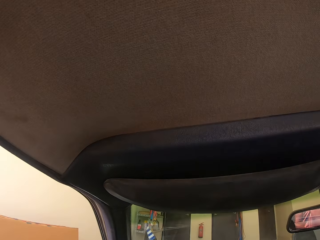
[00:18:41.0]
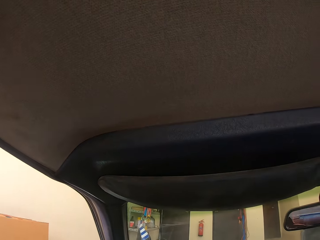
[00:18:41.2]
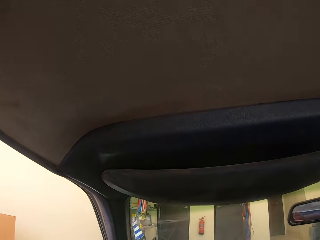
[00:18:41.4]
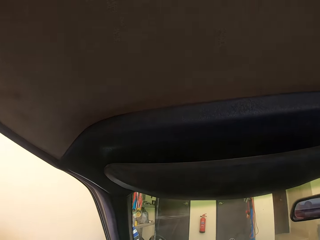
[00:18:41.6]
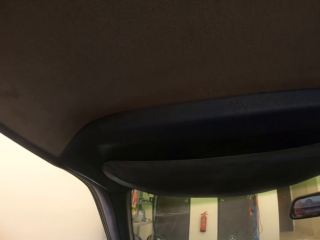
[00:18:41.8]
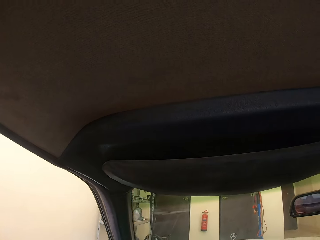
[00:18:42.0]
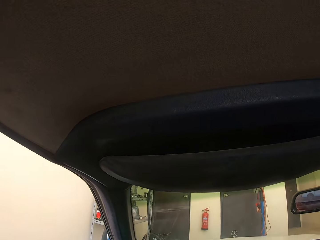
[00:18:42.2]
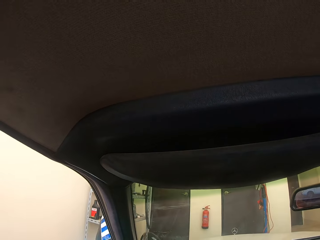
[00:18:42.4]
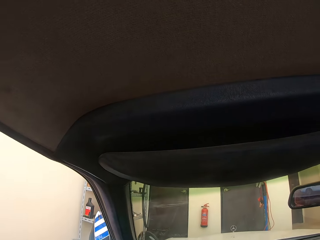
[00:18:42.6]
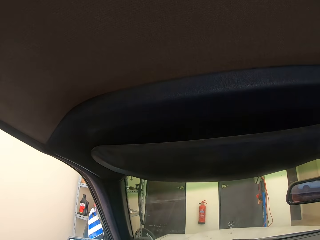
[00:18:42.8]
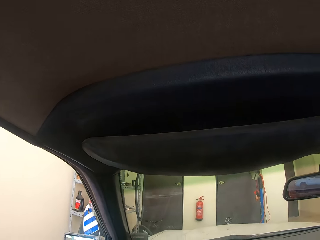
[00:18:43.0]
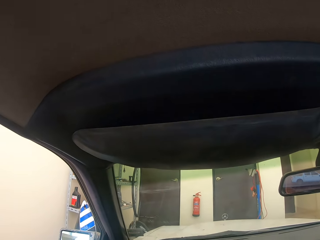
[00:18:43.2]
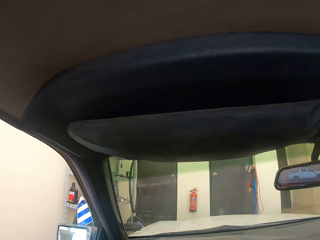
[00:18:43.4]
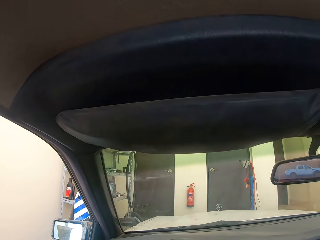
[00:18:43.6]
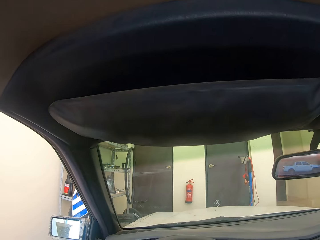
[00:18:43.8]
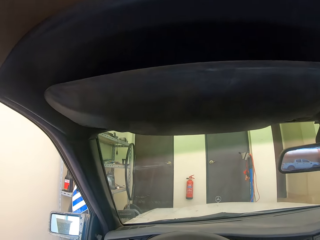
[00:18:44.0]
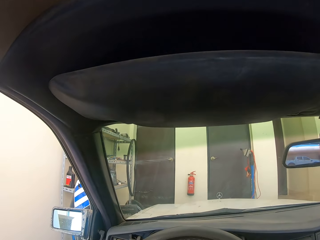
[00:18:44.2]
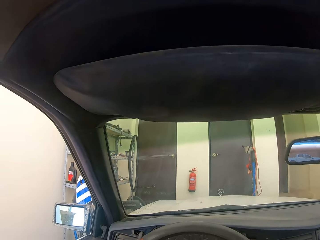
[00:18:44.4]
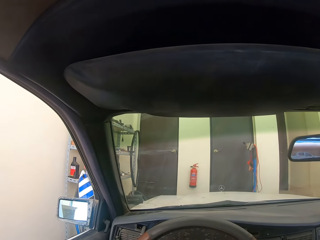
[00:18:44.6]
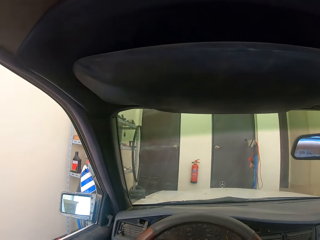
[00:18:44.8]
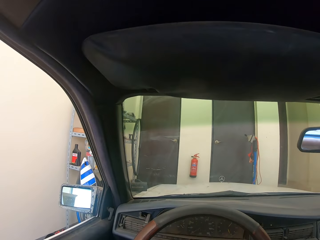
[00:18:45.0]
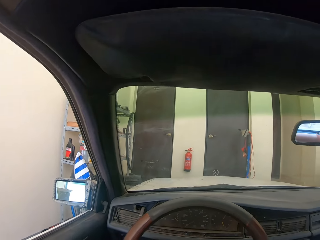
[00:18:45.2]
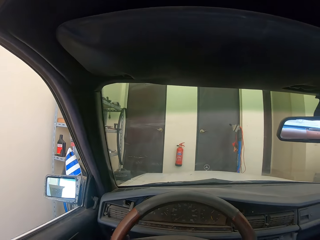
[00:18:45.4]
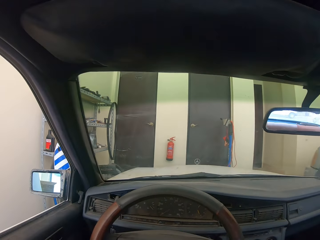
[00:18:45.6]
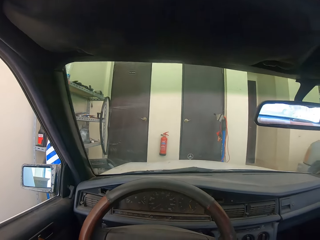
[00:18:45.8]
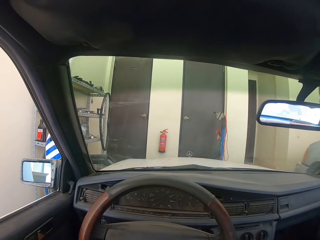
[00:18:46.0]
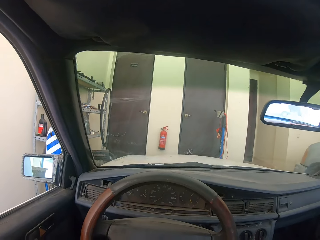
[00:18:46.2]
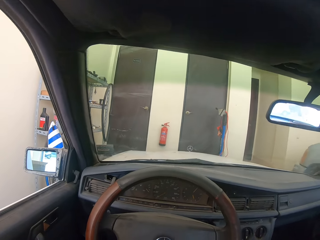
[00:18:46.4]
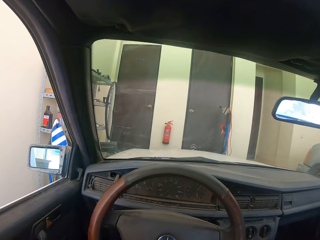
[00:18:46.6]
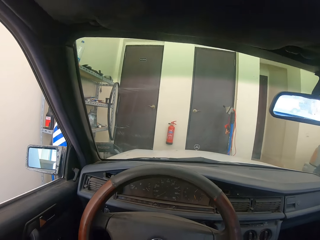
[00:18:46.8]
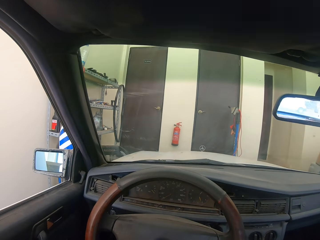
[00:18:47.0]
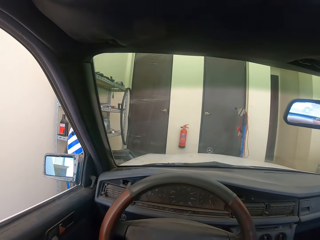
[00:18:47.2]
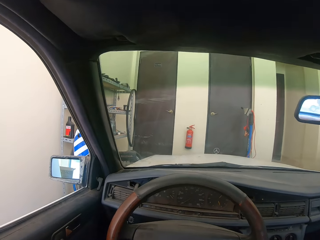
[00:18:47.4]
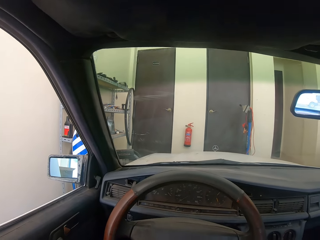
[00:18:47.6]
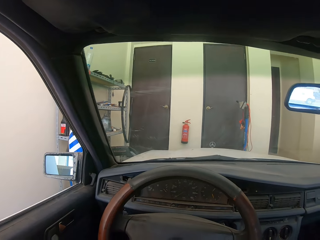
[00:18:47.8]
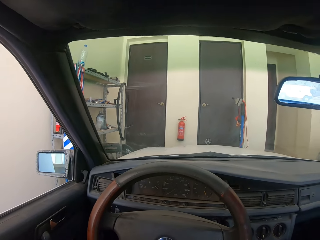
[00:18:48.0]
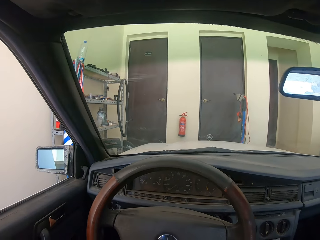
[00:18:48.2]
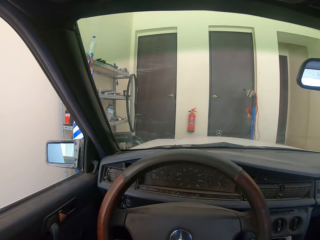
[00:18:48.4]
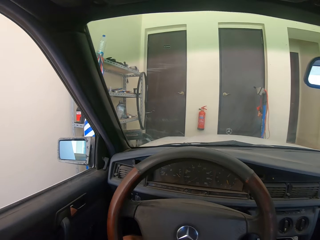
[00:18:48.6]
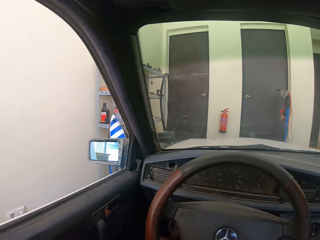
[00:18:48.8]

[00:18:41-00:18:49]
The camera wearer stops the car at the garage. They sit in the car.
